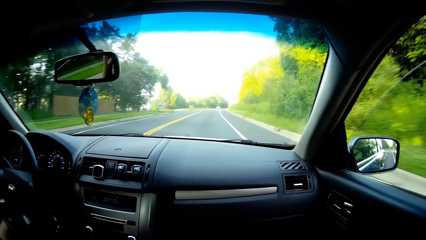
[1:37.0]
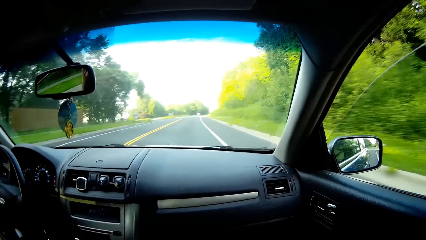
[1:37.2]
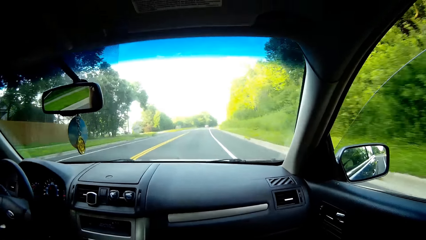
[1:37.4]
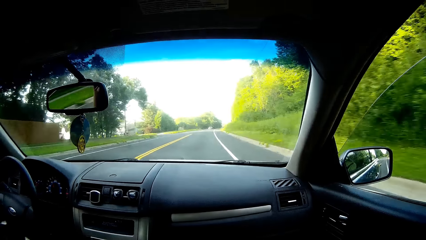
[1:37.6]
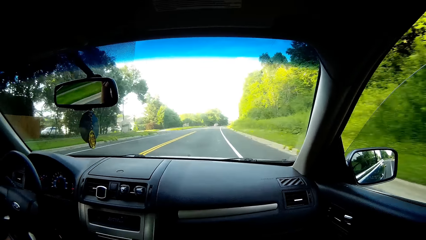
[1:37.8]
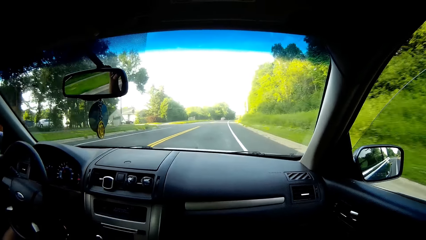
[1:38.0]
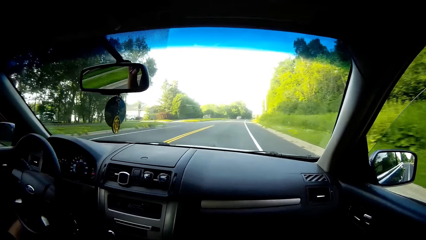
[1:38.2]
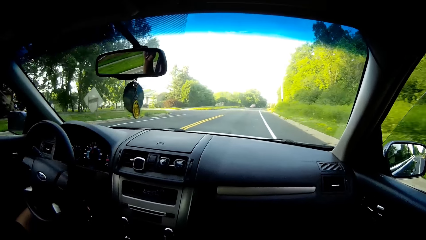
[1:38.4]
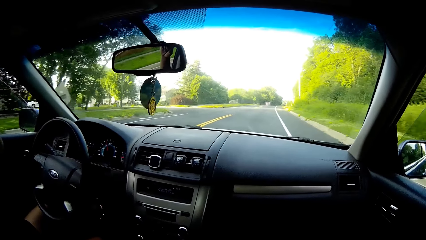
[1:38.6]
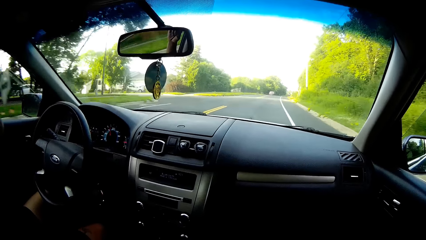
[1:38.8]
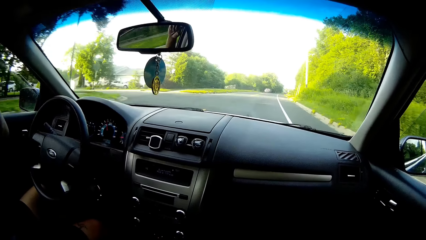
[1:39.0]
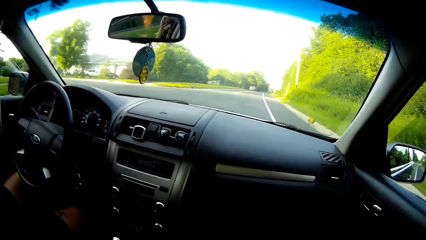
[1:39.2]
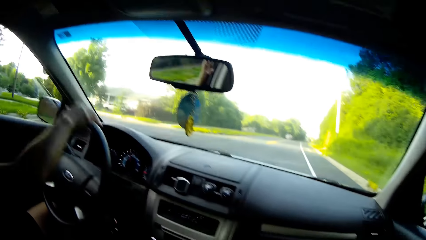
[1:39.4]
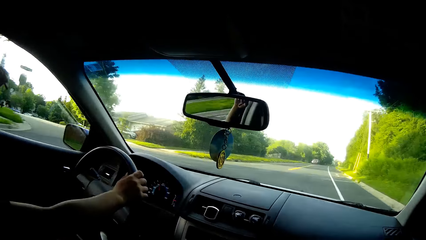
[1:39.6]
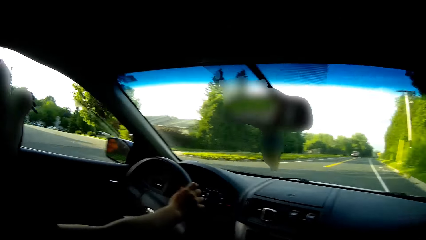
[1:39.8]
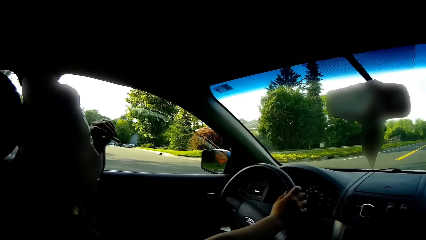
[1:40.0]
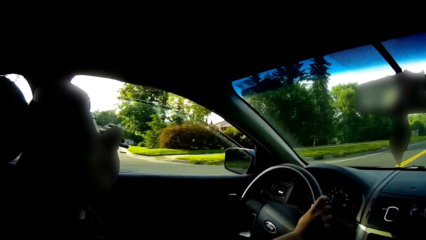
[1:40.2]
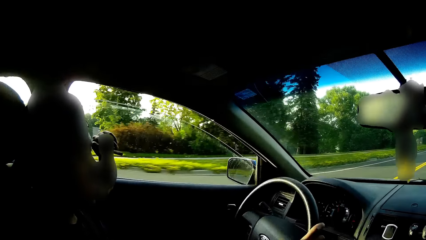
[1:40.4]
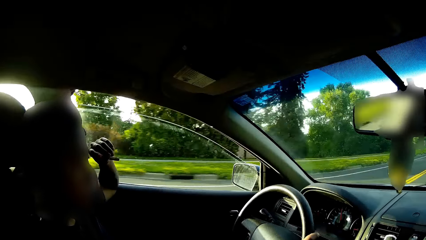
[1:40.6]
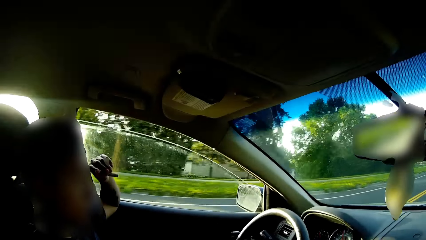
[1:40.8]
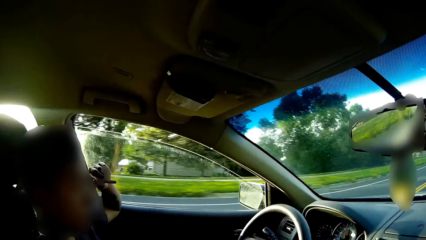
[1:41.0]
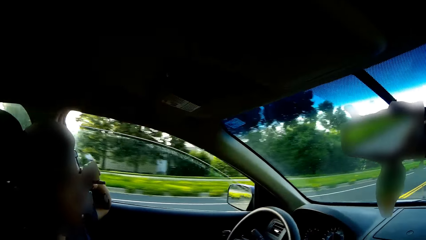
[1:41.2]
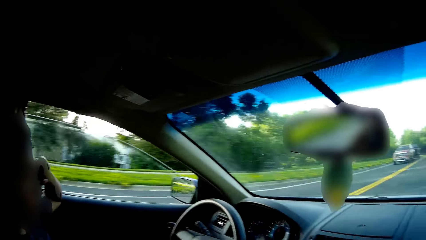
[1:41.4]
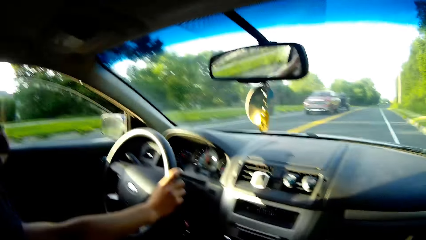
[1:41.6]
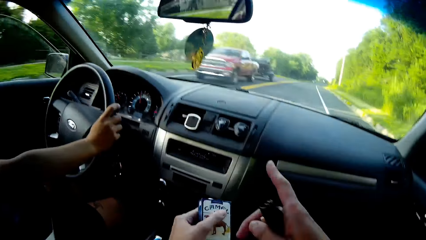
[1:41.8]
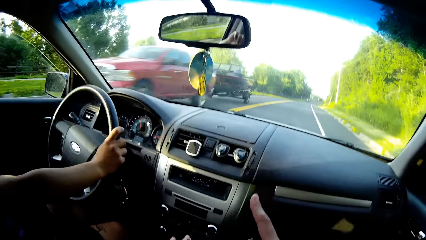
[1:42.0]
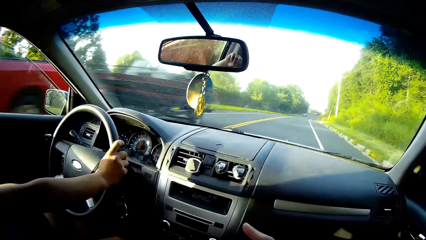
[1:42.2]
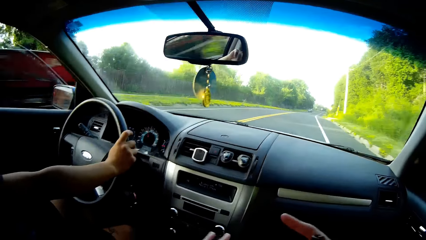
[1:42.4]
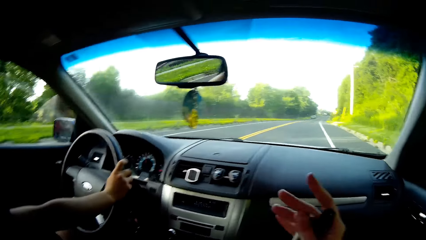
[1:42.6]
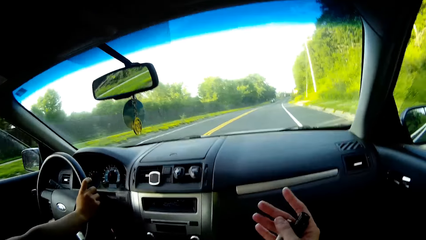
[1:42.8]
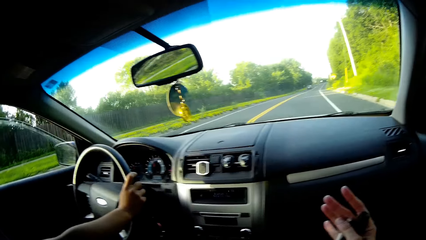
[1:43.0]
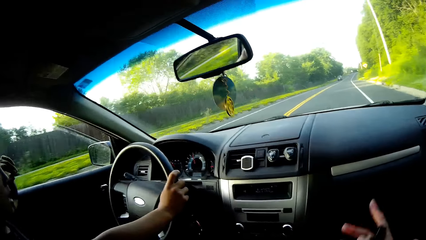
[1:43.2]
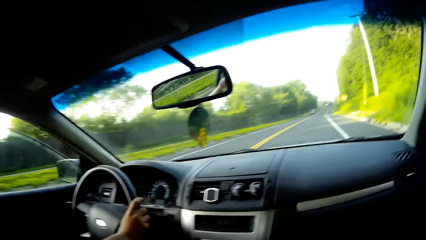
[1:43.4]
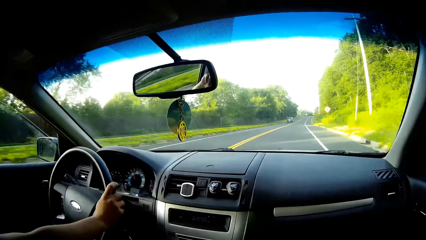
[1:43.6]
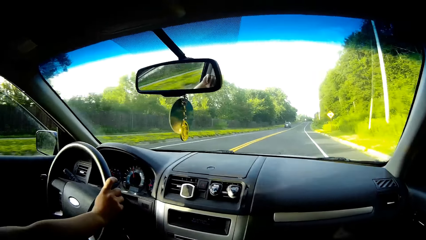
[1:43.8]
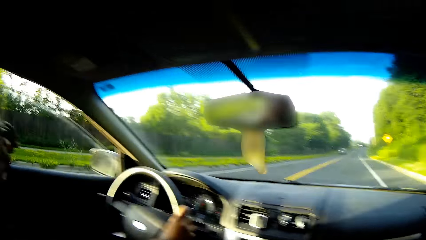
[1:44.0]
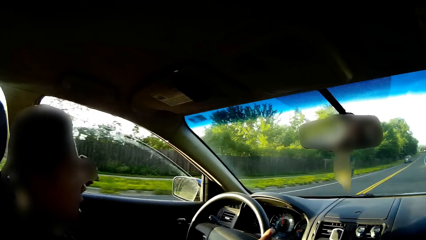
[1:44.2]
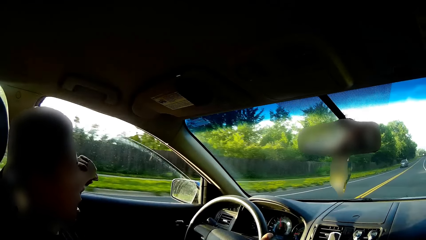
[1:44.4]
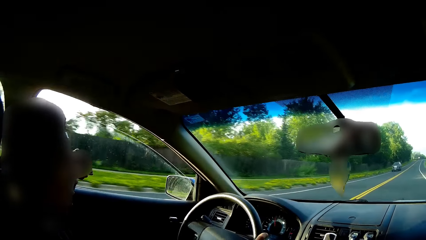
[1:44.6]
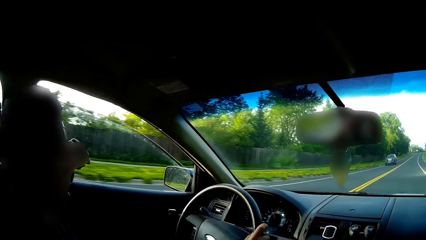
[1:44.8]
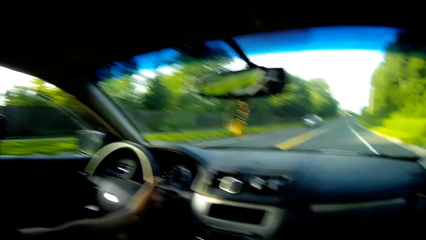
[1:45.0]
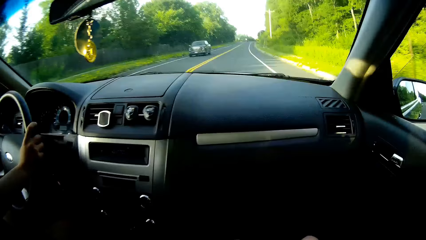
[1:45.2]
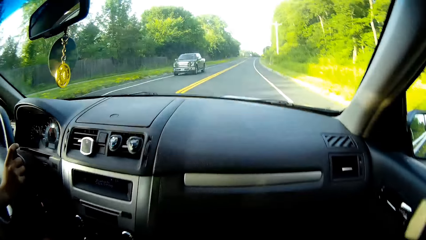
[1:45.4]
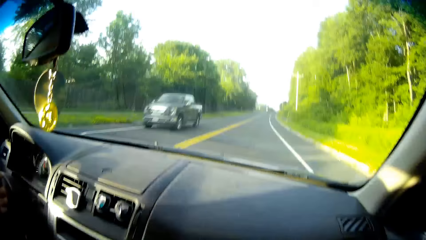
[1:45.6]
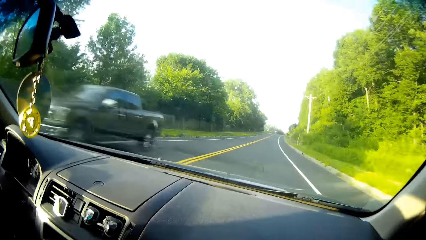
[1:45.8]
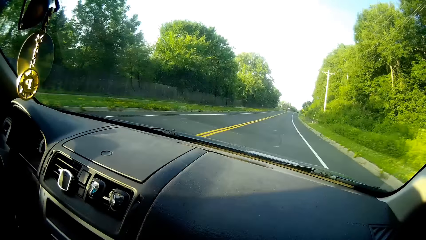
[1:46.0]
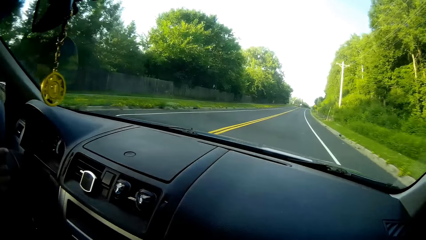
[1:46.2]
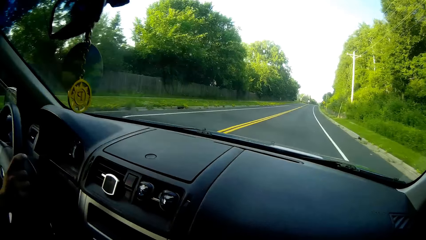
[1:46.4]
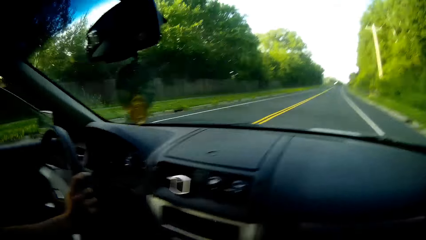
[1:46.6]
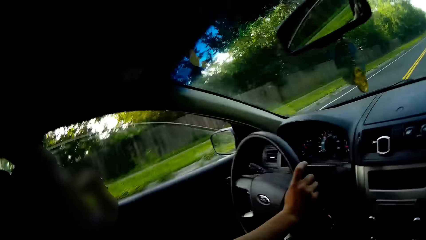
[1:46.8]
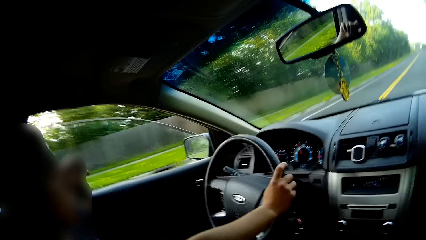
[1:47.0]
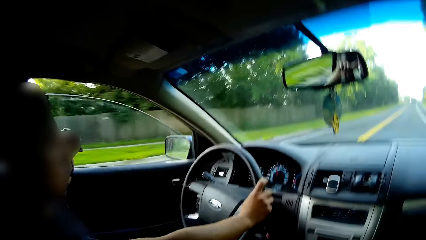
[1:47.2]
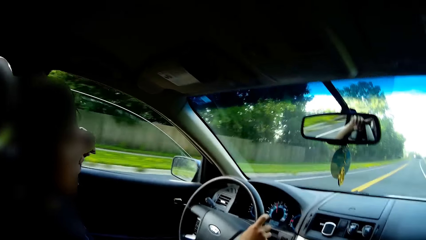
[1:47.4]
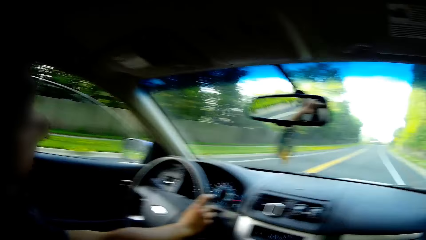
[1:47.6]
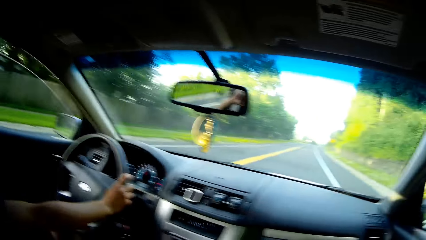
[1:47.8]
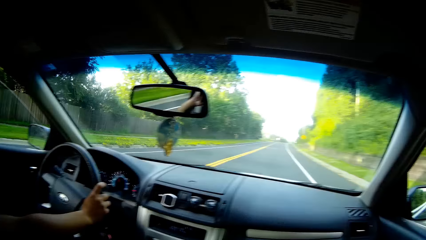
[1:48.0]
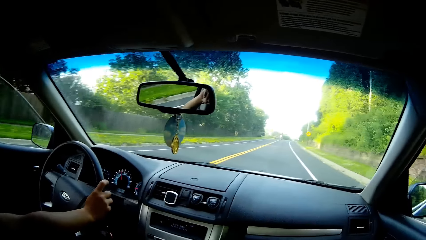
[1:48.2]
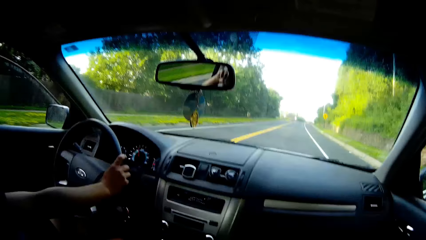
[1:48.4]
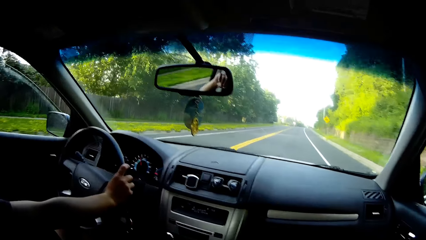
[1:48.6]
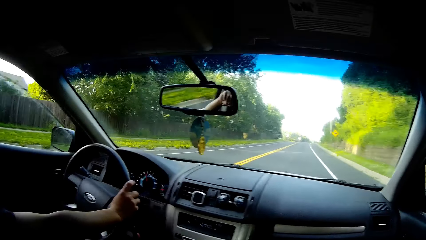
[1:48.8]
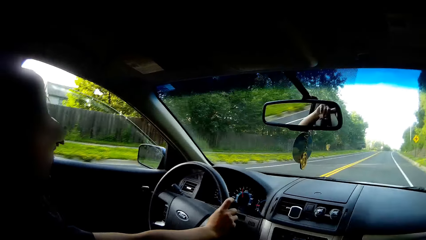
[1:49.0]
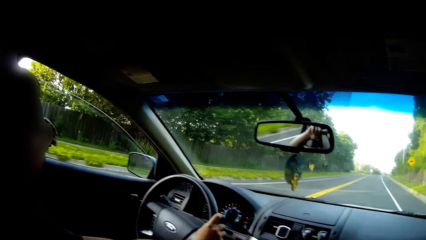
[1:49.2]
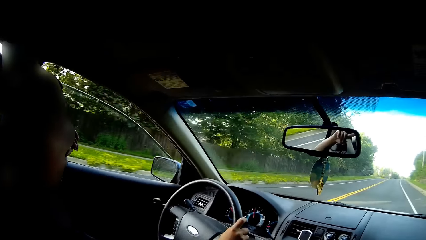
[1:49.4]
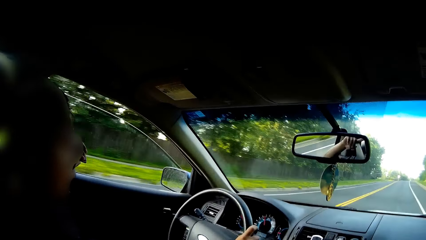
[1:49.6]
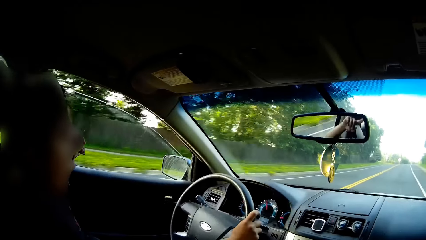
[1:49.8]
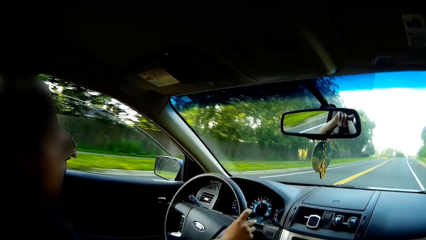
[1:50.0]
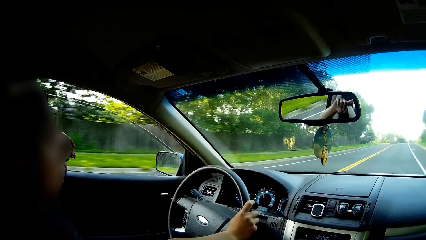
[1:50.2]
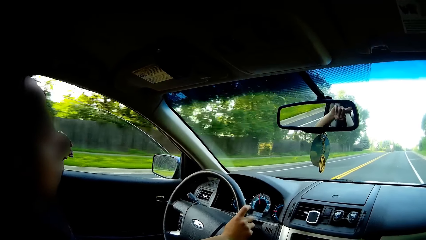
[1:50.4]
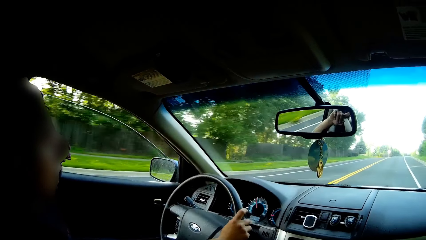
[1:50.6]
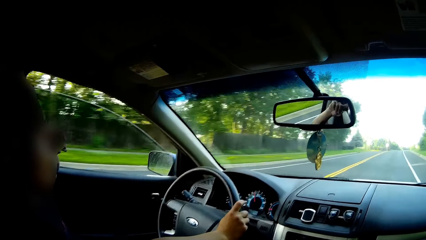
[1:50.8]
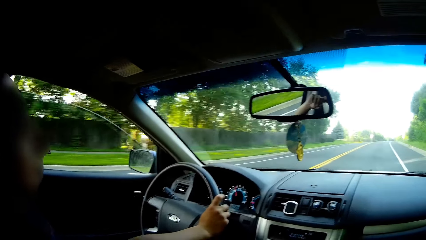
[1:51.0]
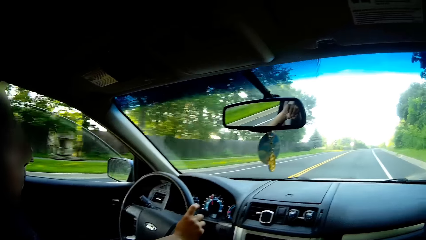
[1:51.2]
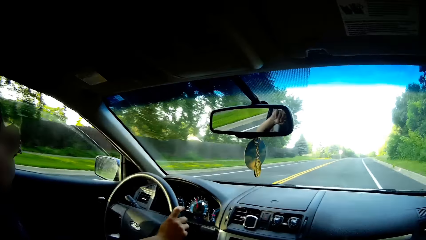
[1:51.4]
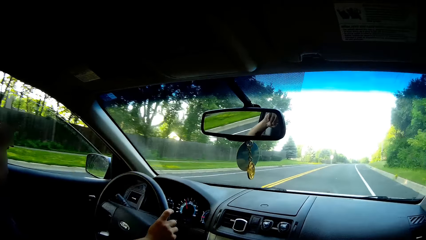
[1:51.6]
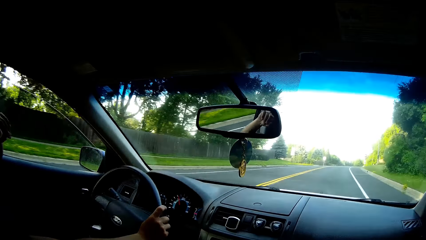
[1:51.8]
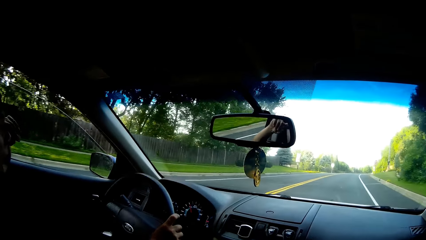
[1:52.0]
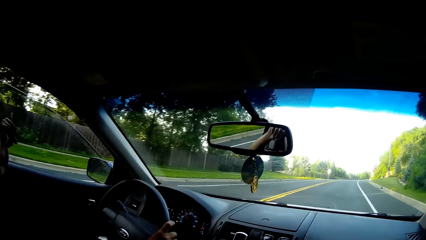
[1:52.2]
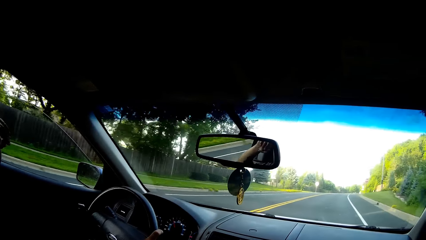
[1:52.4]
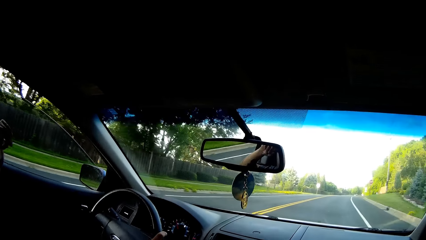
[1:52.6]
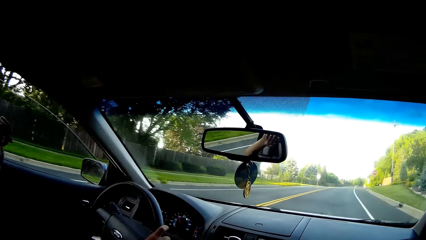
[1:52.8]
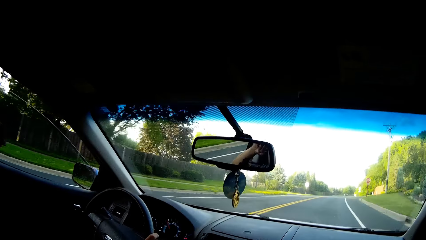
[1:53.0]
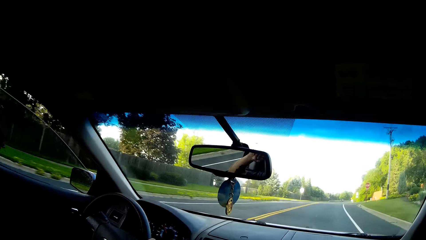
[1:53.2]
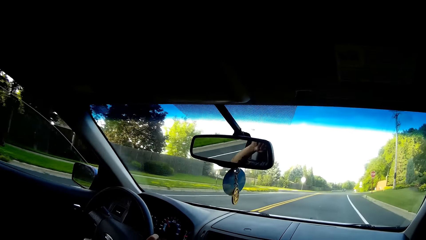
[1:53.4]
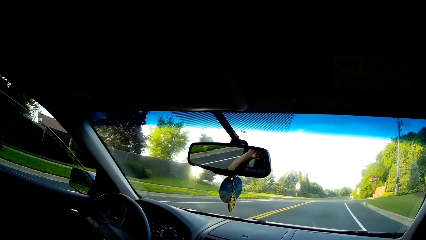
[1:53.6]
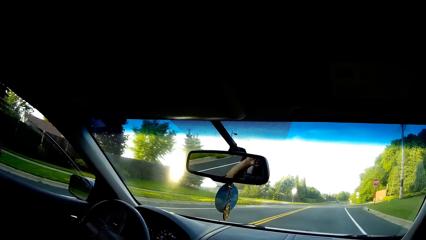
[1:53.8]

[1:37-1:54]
The driver smokes a cigarette on his left hand.
